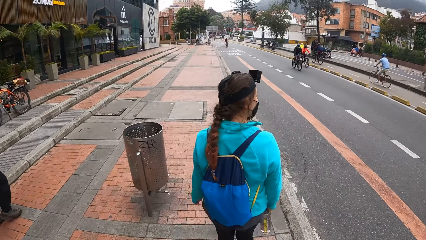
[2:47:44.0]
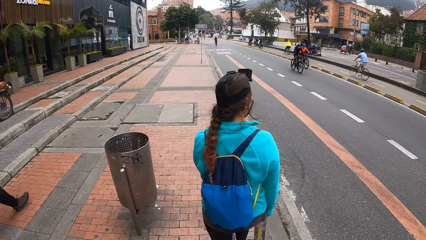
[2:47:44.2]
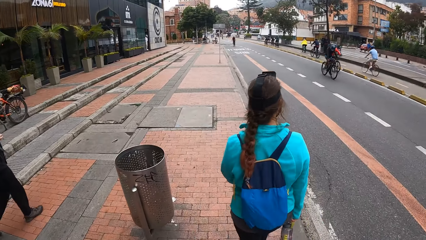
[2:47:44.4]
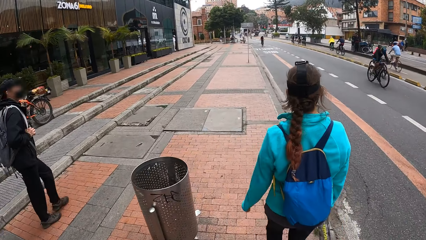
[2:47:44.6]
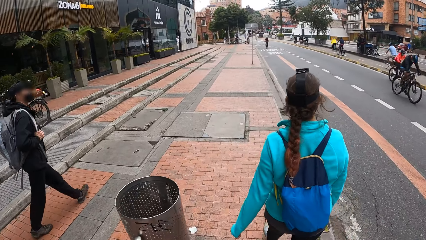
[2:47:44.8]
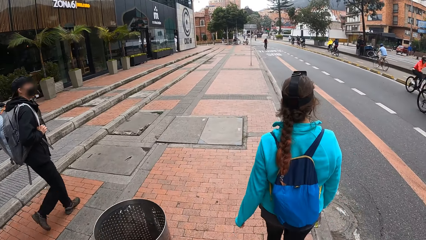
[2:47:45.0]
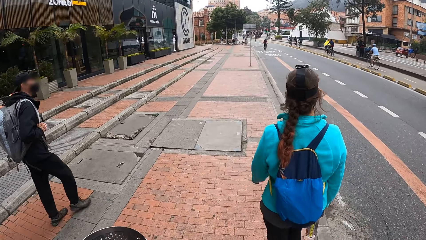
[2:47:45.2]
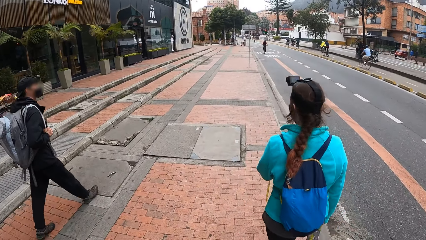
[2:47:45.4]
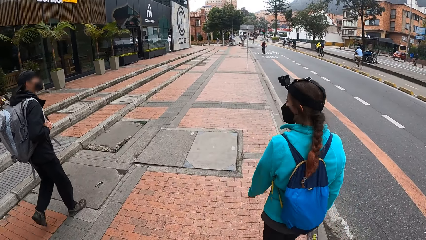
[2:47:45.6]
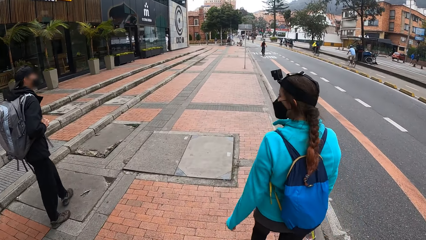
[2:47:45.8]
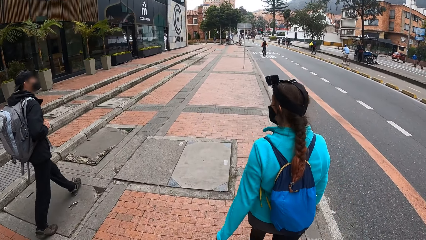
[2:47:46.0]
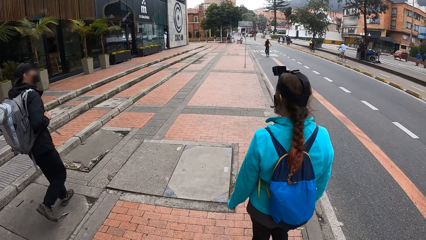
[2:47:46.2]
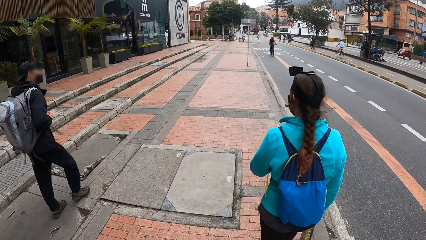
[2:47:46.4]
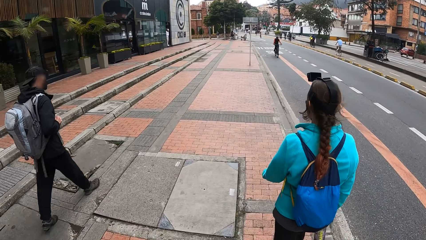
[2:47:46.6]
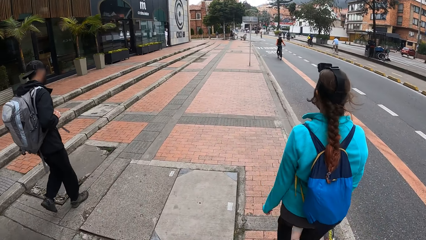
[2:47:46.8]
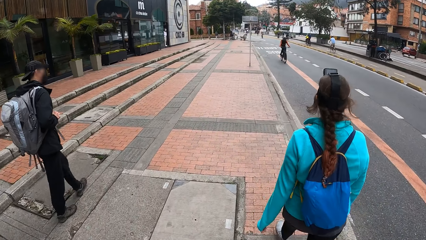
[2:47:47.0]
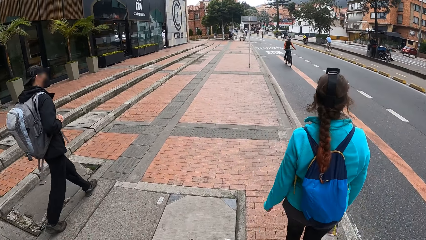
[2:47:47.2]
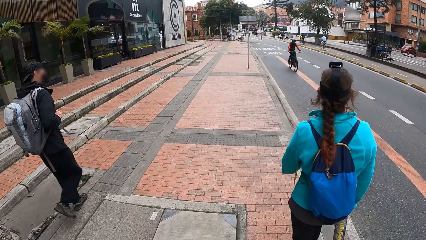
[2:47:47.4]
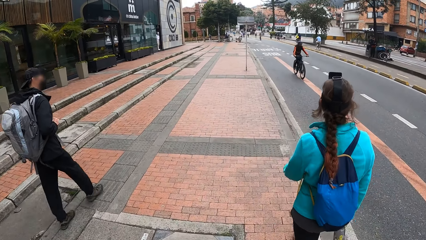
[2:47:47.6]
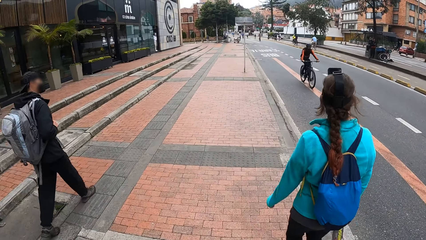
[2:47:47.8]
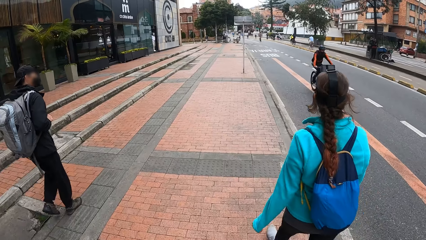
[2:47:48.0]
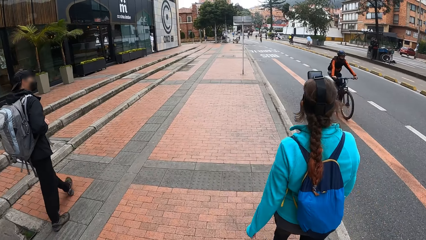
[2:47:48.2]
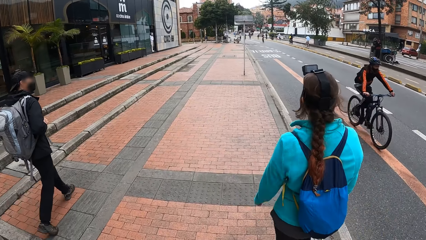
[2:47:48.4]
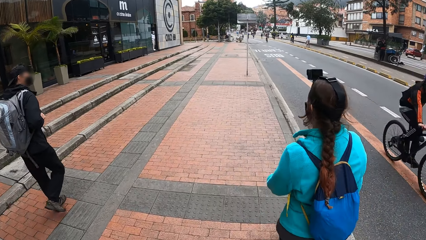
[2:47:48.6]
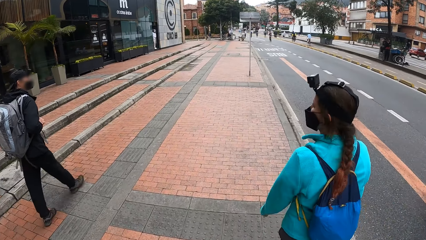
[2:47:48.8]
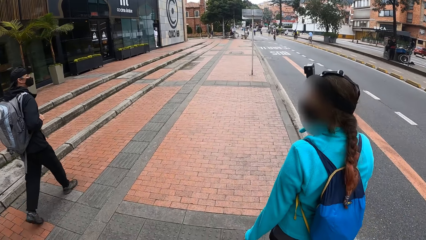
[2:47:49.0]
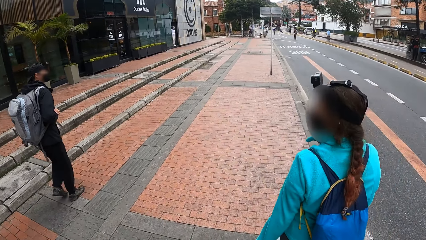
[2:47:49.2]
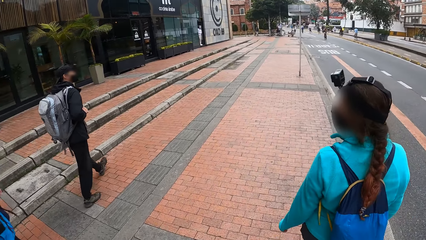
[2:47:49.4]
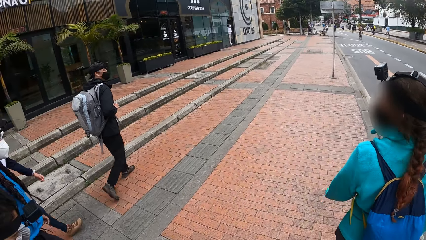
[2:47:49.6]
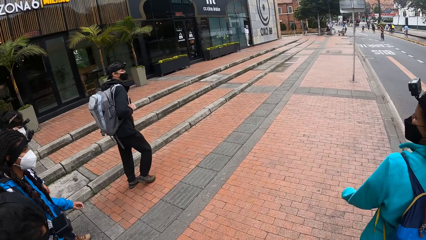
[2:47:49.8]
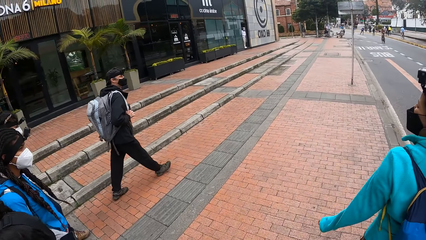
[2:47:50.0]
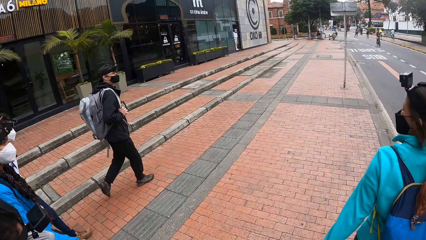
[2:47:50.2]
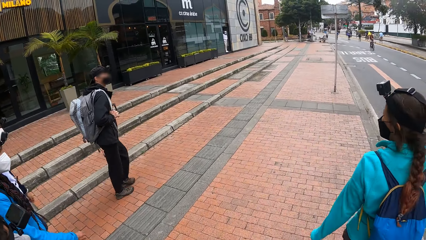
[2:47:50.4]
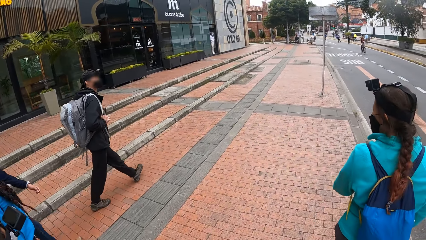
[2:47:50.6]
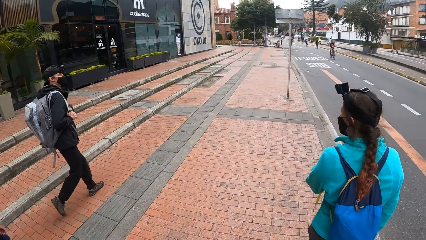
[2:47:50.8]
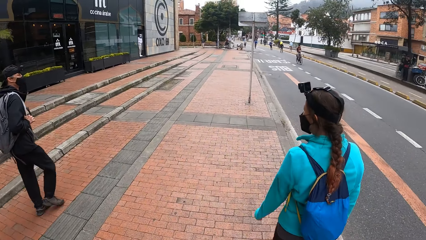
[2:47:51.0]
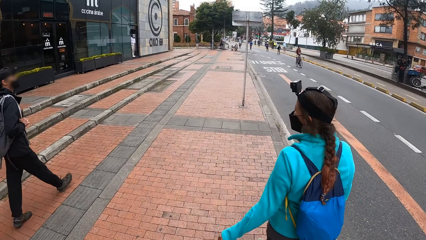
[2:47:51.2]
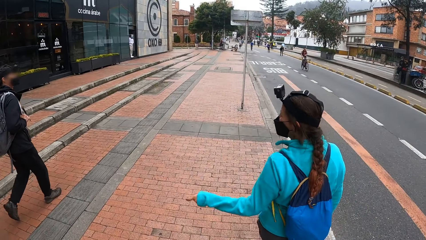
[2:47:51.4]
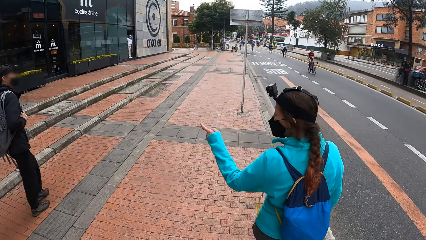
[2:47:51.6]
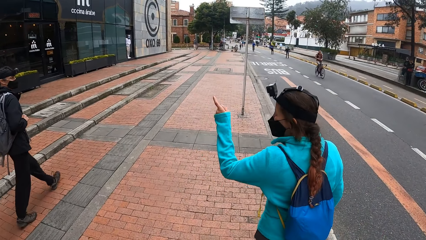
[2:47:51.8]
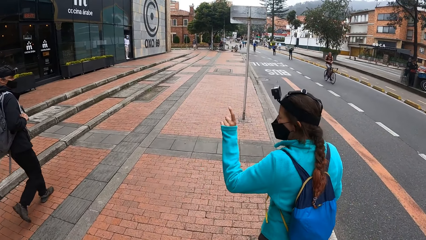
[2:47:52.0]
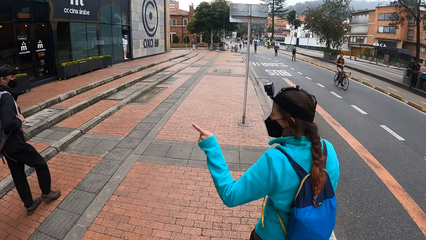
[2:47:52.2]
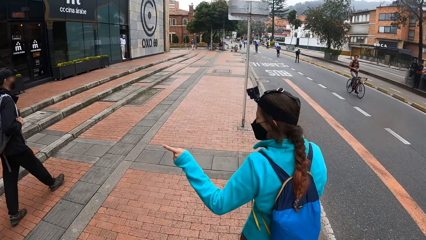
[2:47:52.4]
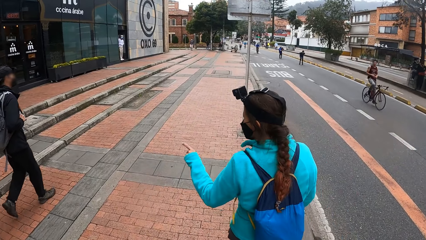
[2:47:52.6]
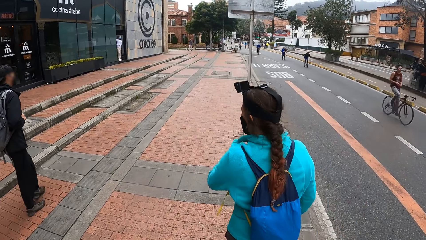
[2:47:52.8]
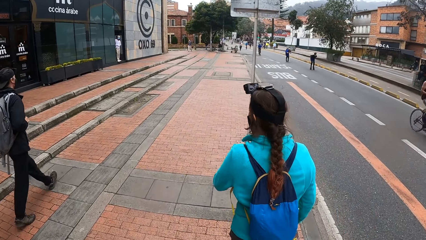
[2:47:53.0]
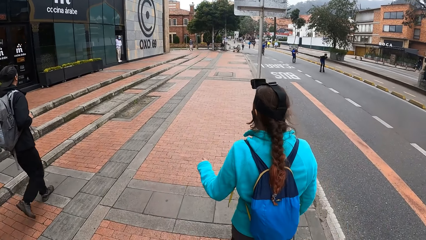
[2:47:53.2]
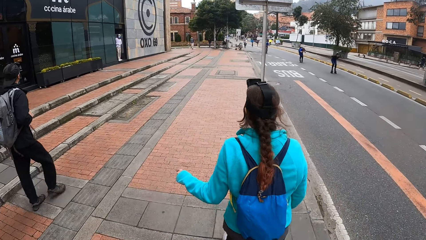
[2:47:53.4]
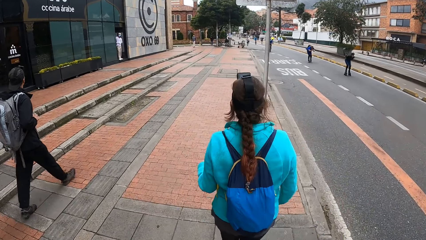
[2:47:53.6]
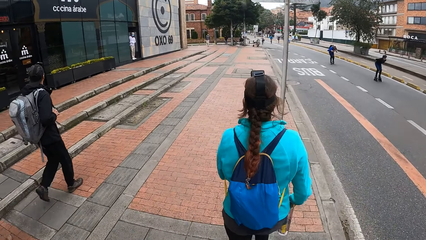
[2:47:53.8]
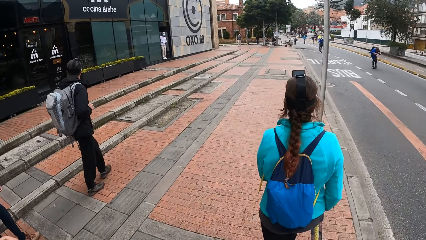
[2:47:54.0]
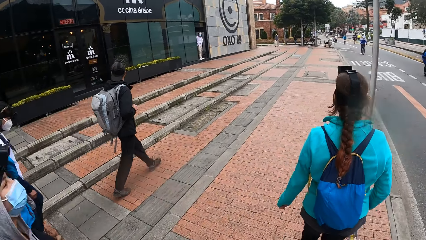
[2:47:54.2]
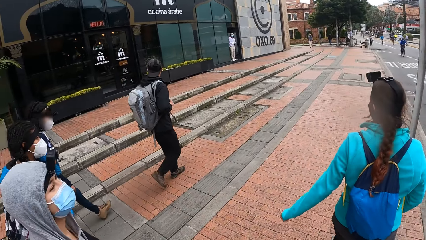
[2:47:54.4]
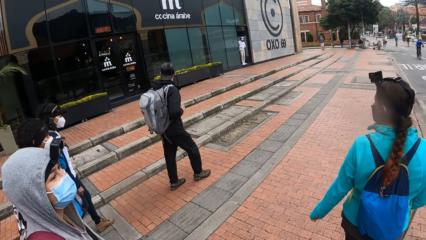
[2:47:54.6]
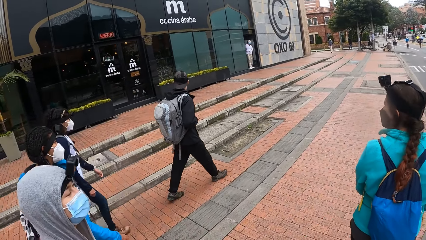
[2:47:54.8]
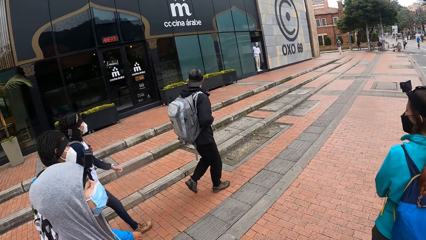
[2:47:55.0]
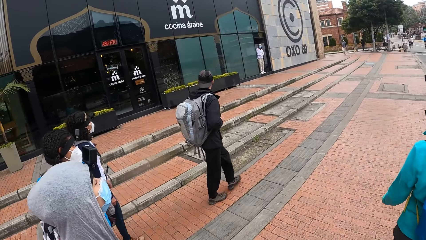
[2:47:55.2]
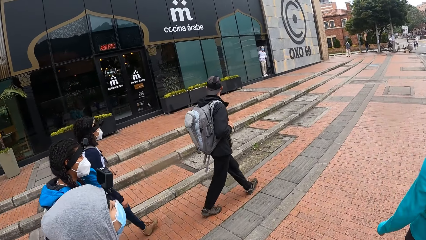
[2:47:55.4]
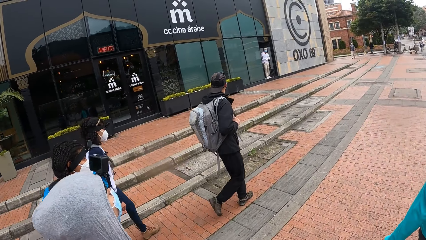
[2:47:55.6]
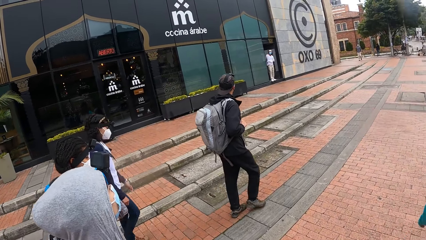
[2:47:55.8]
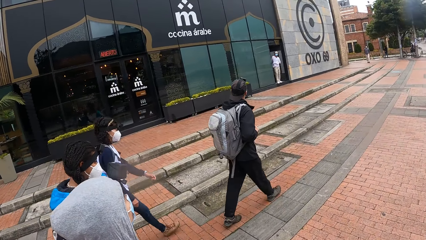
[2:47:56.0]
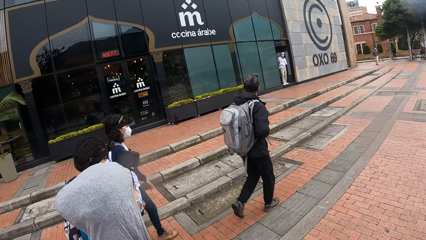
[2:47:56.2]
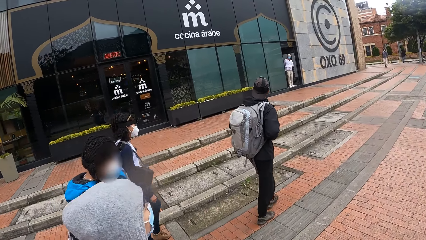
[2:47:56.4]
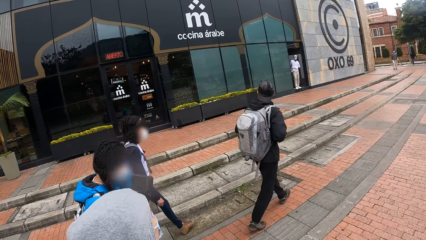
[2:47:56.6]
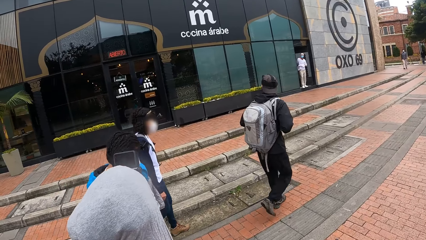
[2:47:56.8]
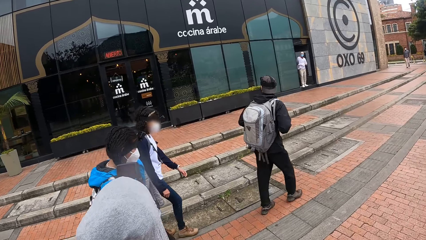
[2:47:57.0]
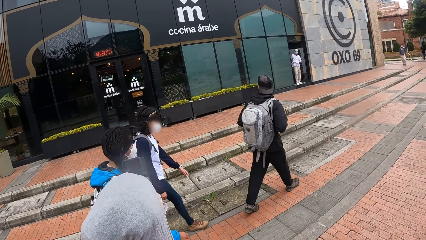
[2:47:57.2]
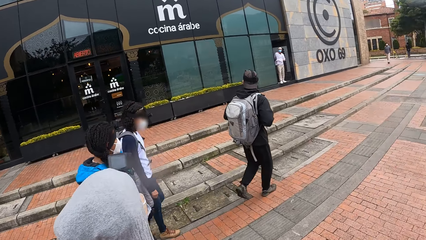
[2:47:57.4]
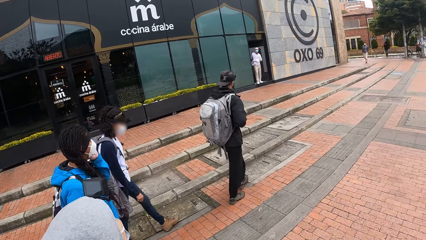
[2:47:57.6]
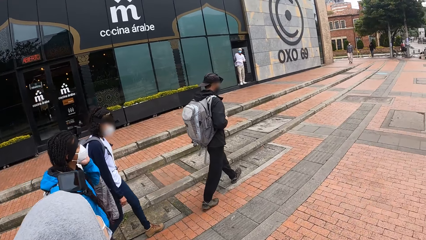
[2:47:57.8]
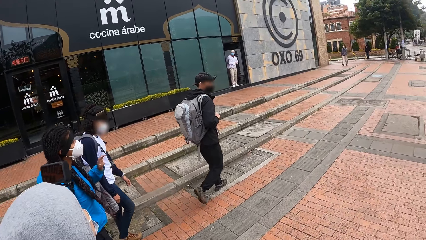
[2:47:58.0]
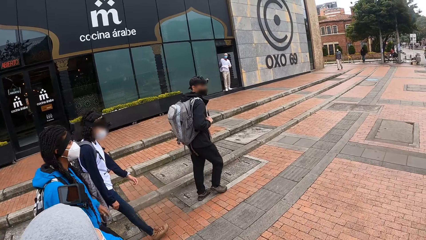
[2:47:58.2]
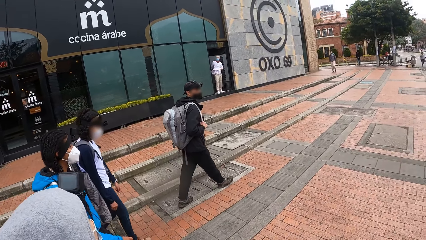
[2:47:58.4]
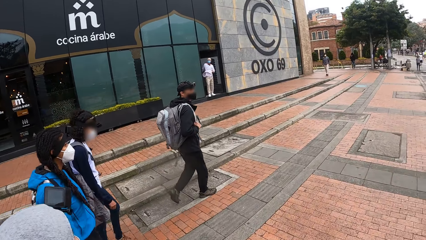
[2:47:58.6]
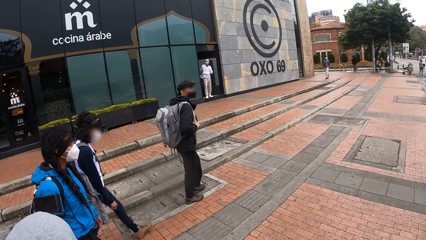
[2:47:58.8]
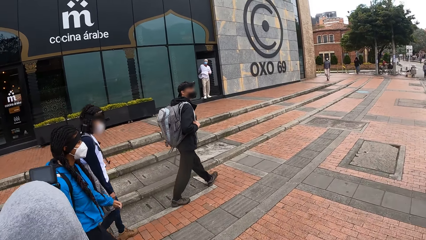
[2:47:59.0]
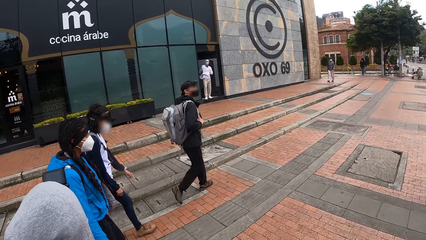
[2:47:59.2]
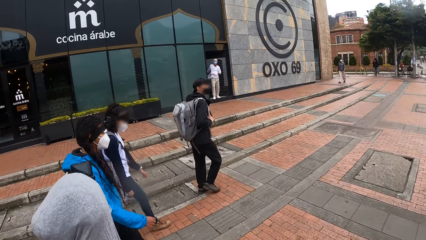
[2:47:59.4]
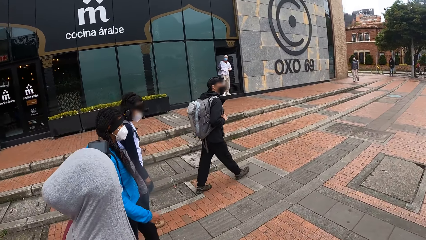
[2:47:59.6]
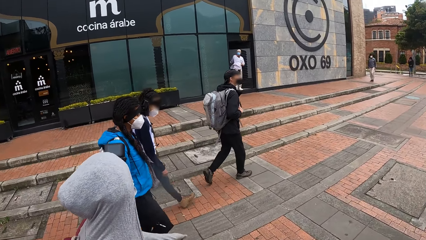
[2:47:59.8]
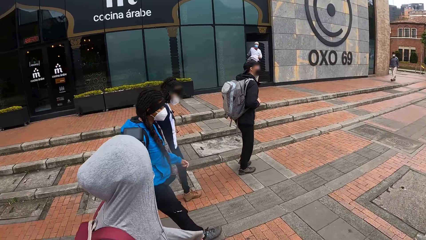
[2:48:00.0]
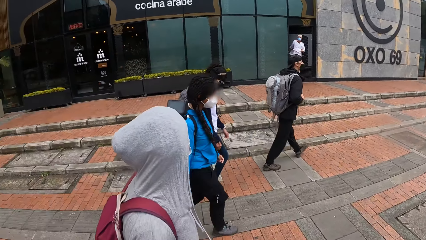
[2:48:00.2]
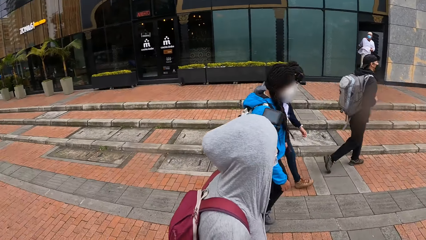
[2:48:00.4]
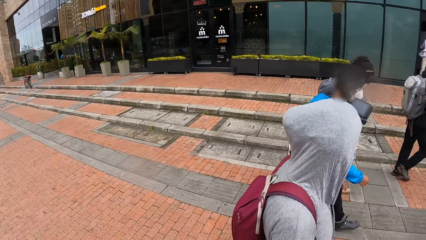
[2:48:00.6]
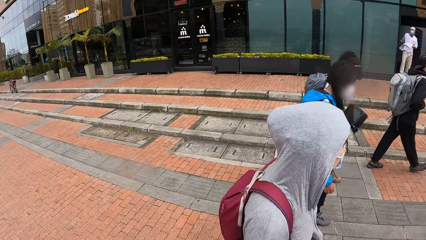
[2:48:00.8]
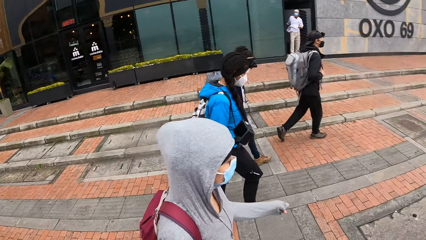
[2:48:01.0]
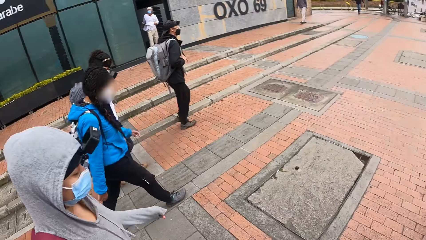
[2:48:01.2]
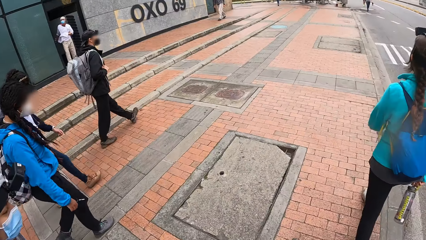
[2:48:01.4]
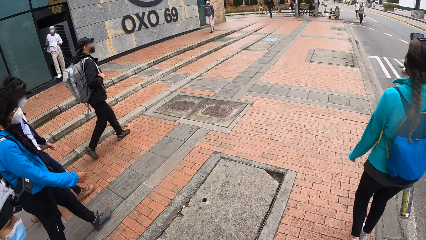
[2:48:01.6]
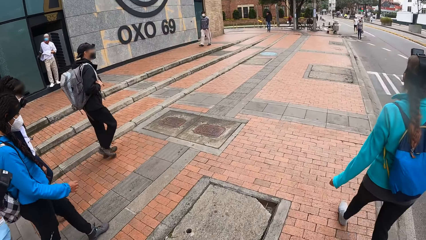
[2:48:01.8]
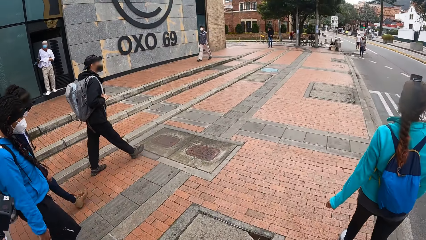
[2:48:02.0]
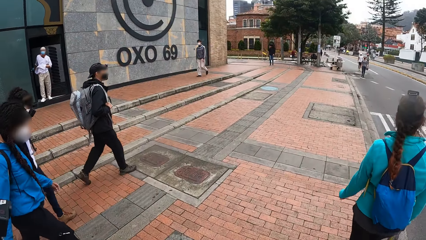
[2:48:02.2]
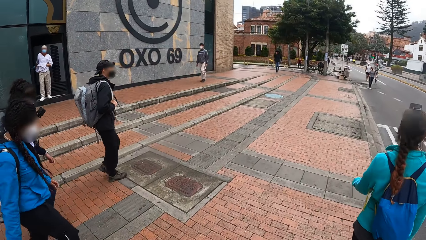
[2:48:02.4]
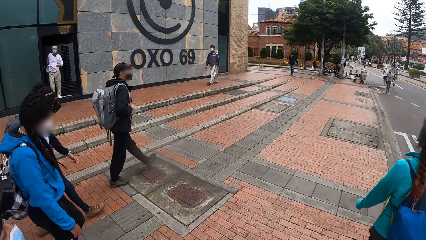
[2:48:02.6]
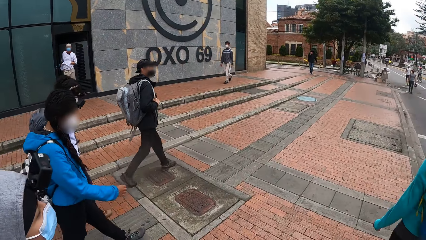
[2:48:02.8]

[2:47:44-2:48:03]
The camera wearer walks and looks around. A woman interacts with another woman. The camera wearer walks. A woman walks and speaks to the group. The camera wearer walks and looks at a woman. They walk and look at the other persons.
